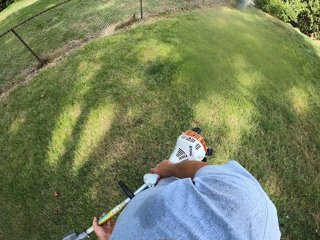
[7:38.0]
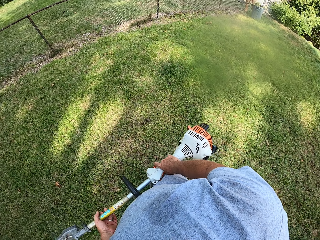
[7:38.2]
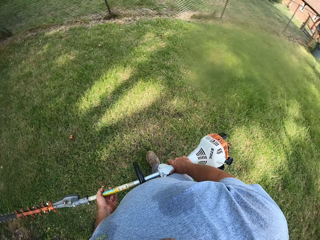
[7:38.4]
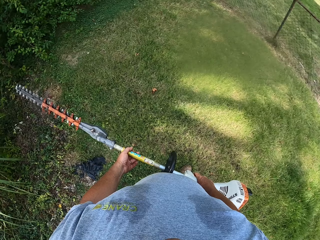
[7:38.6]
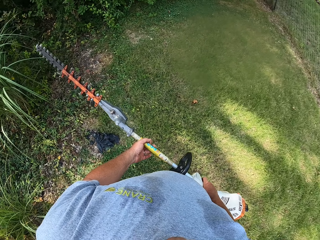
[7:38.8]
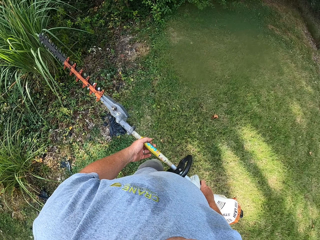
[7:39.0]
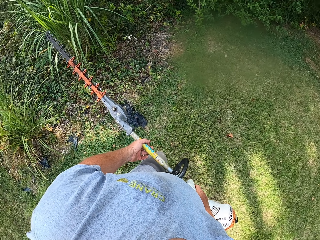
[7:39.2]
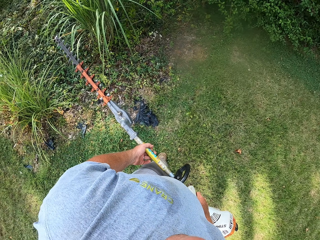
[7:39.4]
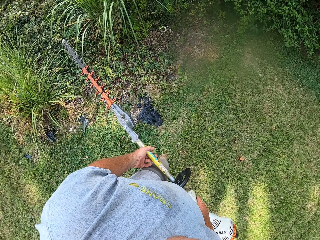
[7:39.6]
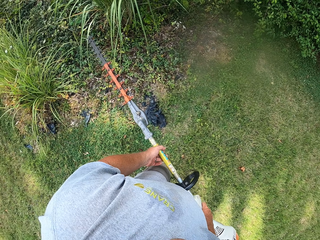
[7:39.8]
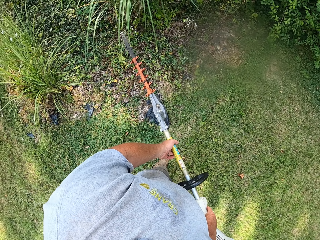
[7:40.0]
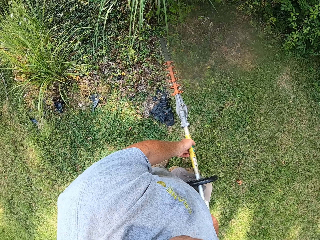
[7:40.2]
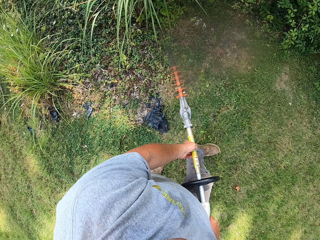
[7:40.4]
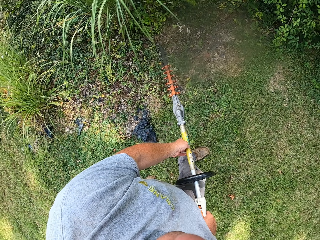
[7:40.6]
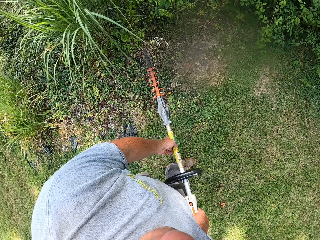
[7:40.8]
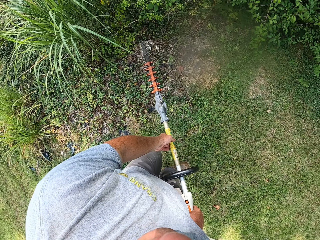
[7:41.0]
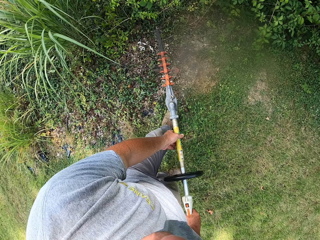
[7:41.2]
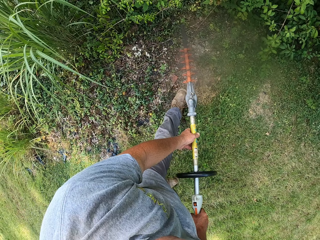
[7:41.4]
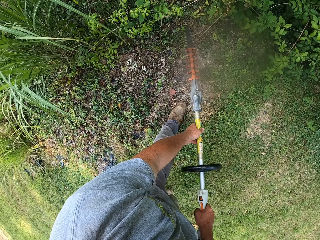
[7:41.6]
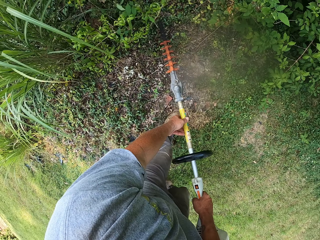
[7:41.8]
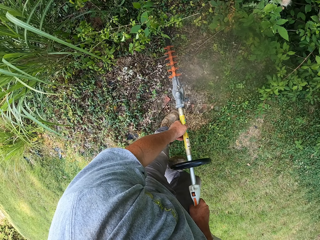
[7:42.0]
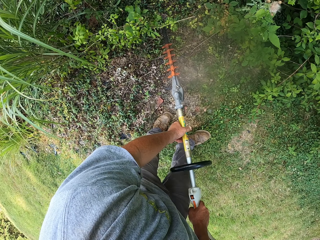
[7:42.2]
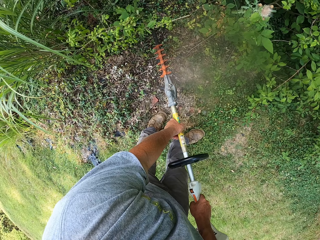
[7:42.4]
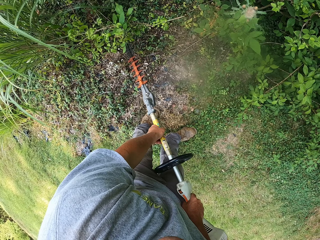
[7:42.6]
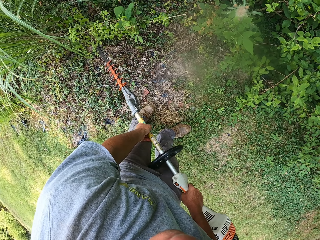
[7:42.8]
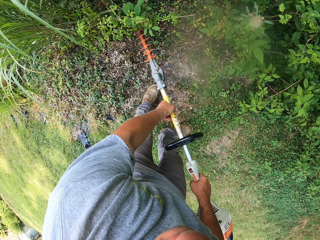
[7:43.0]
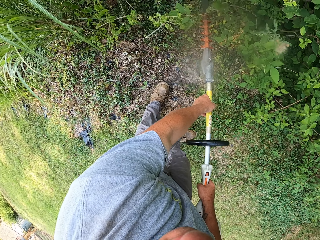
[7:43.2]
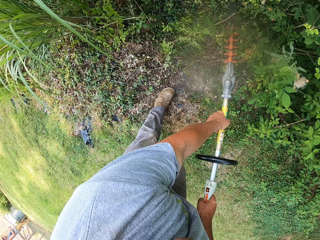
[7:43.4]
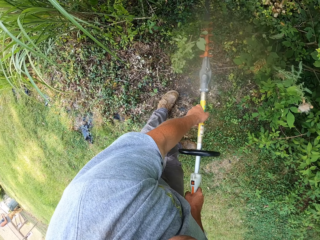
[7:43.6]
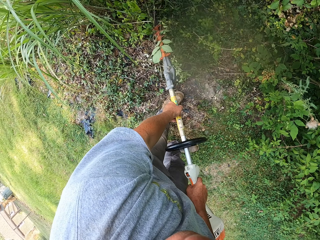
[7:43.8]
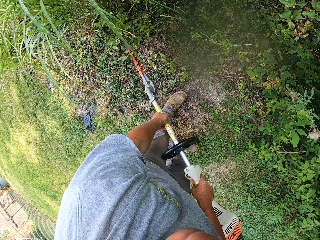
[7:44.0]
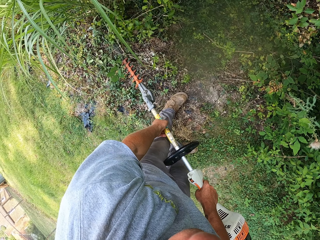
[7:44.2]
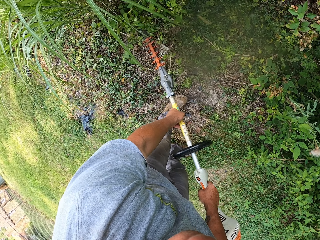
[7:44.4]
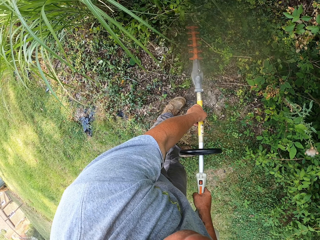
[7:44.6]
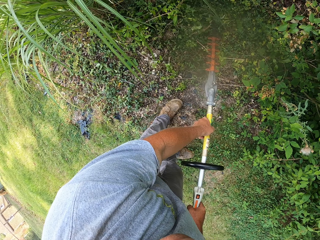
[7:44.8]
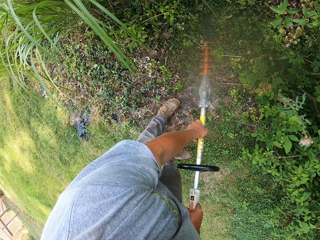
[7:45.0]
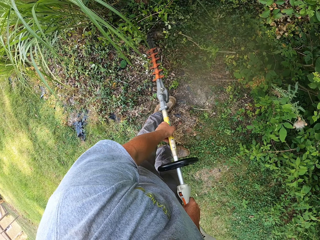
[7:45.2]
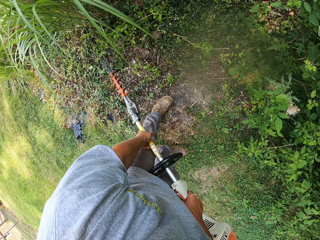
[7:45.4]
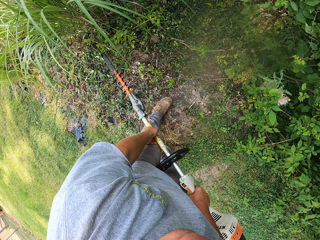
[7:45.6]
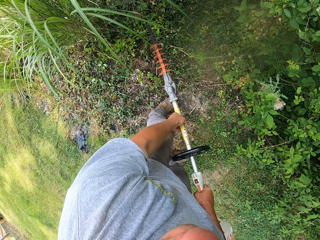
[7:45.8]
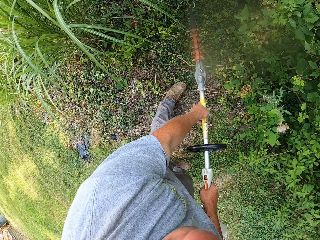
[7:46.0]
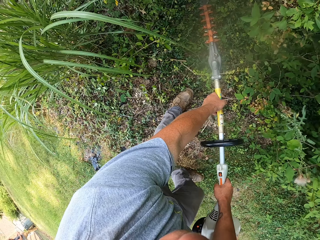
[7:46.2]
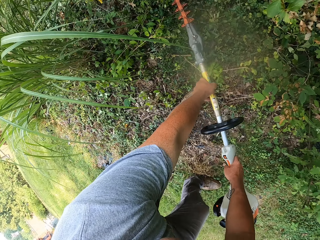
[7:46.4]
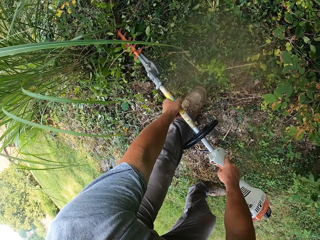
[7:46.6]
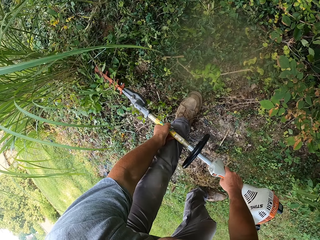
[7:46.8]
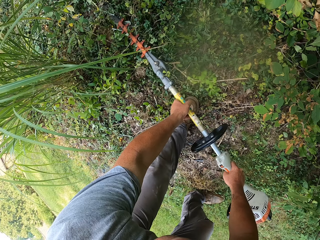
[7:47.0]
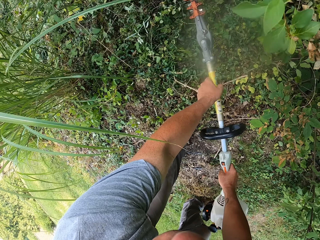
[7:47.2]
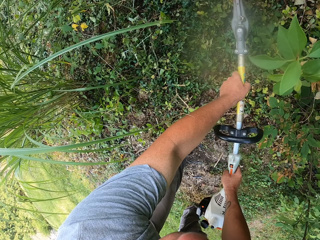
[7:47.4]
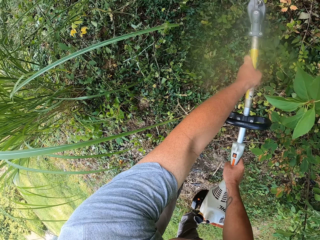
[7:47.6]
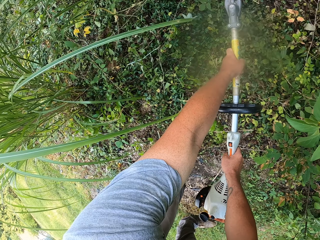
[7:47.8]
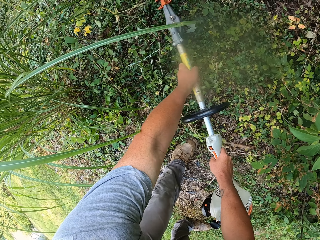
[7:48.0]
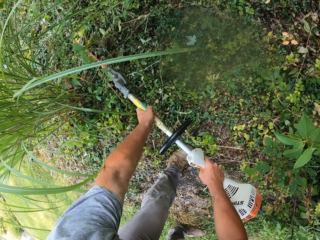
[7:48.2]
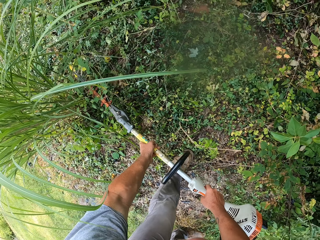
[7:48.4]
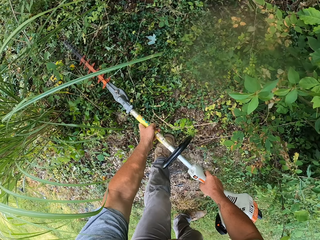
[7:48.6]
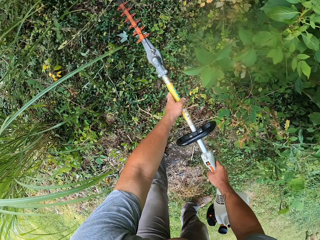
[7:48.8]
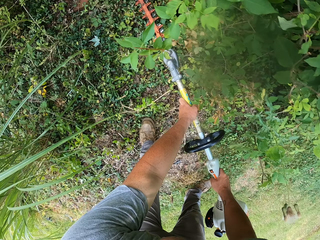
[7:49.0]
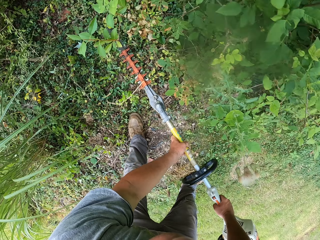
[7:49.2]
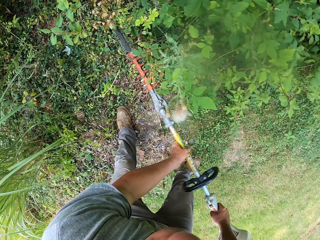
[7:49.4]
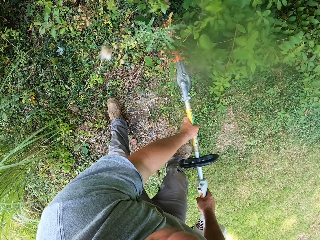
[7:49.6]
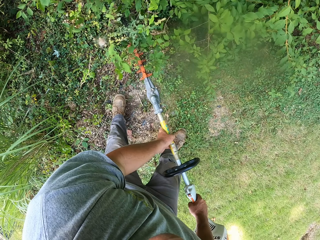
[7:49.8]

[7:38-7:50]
The camera wearer looks around the compound. They trim the tree.

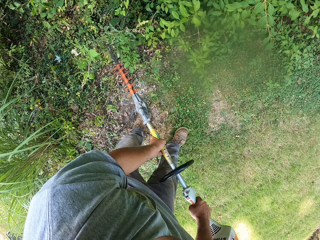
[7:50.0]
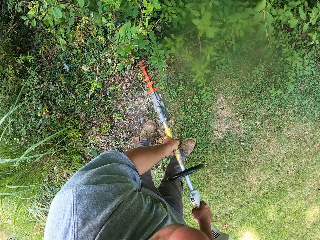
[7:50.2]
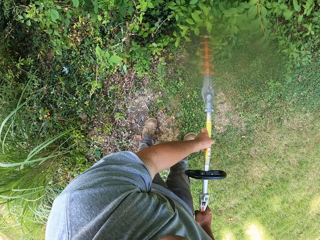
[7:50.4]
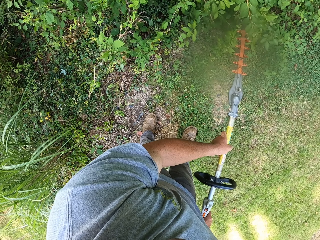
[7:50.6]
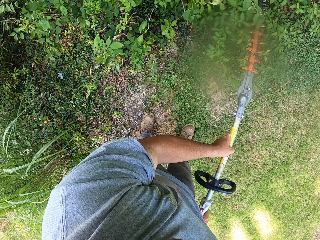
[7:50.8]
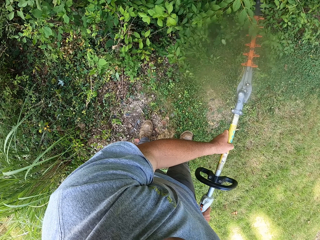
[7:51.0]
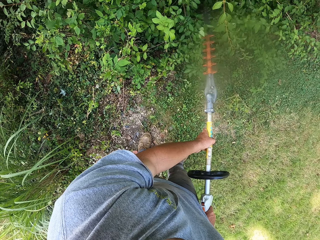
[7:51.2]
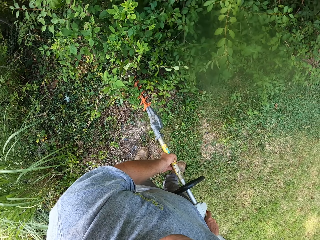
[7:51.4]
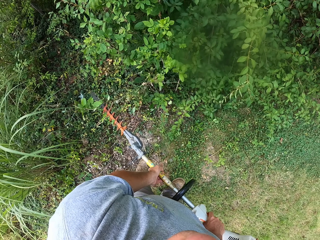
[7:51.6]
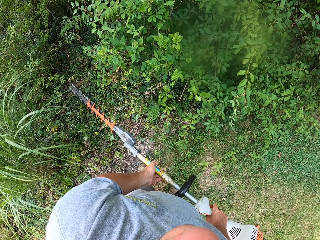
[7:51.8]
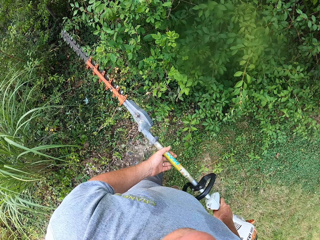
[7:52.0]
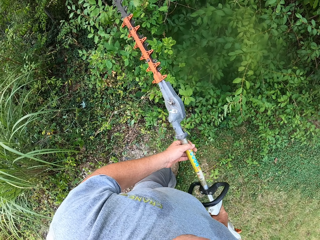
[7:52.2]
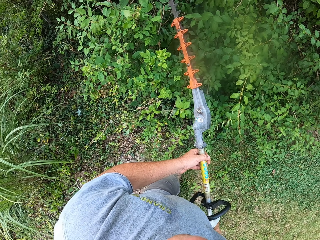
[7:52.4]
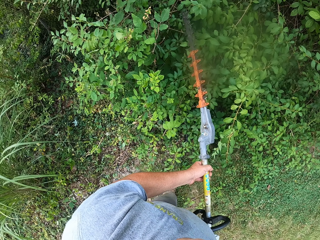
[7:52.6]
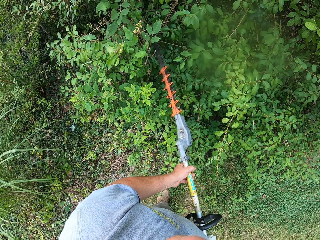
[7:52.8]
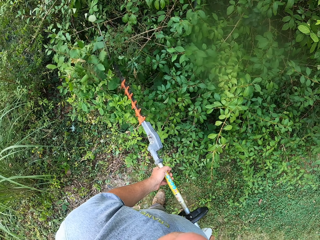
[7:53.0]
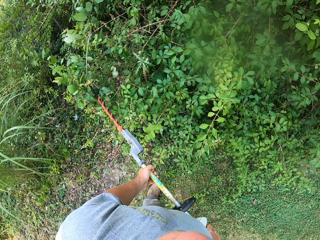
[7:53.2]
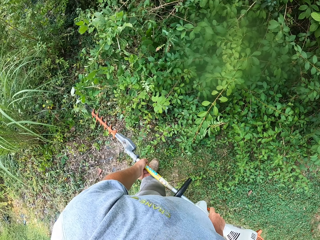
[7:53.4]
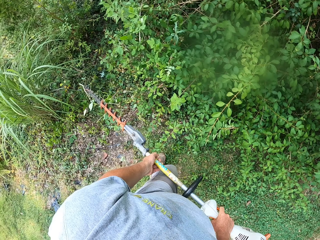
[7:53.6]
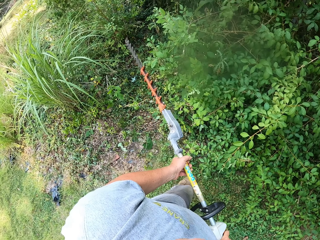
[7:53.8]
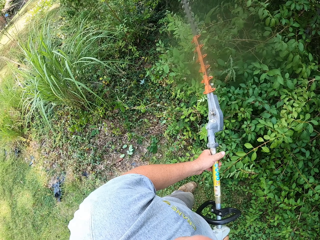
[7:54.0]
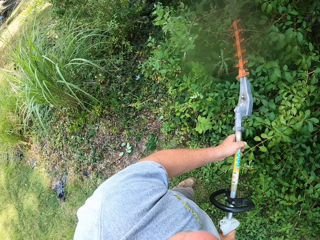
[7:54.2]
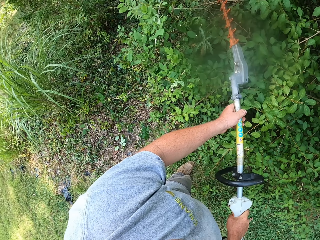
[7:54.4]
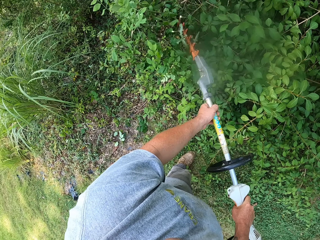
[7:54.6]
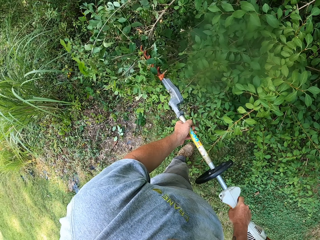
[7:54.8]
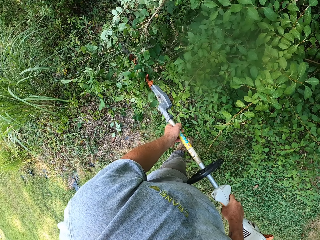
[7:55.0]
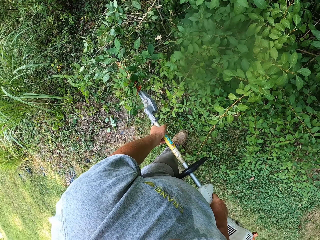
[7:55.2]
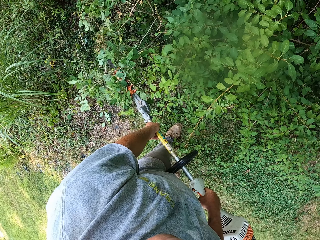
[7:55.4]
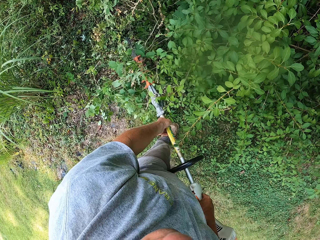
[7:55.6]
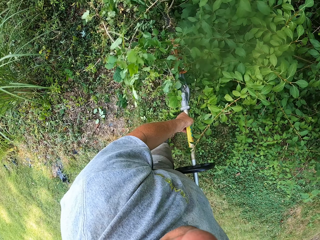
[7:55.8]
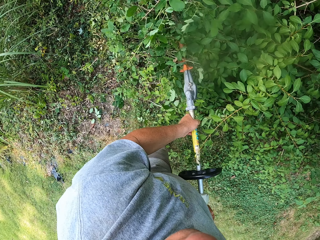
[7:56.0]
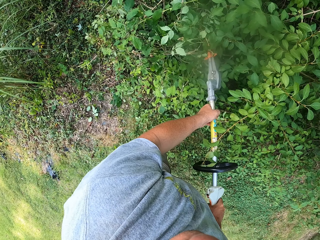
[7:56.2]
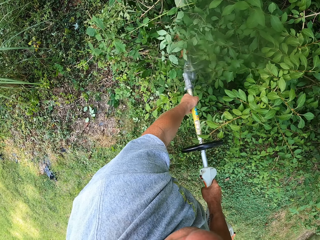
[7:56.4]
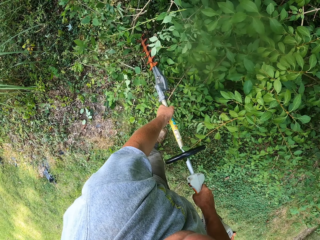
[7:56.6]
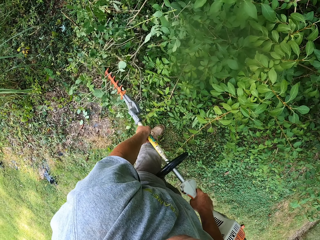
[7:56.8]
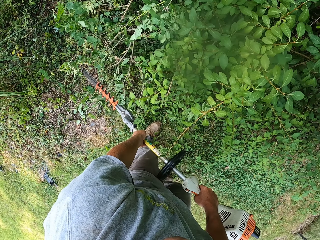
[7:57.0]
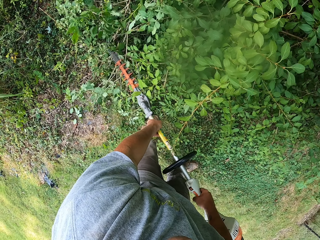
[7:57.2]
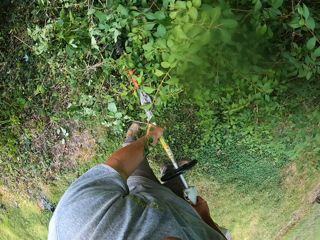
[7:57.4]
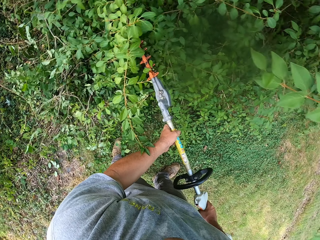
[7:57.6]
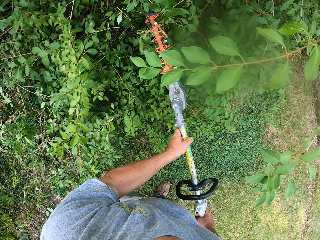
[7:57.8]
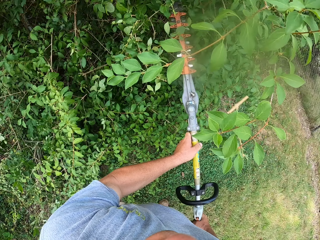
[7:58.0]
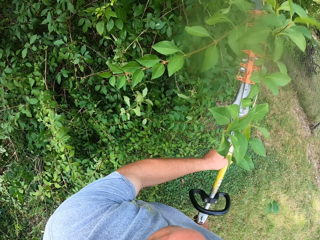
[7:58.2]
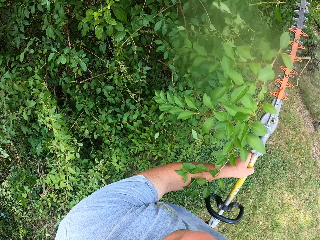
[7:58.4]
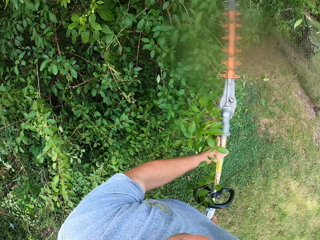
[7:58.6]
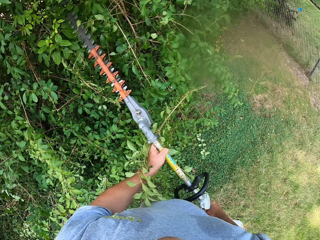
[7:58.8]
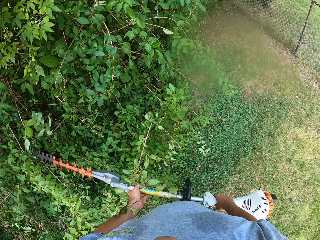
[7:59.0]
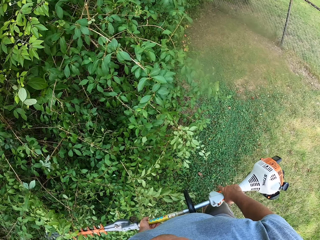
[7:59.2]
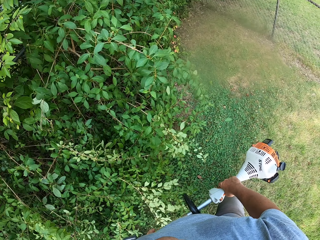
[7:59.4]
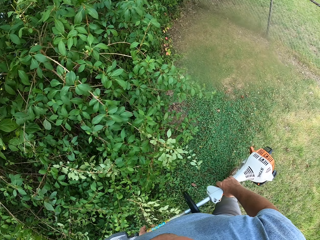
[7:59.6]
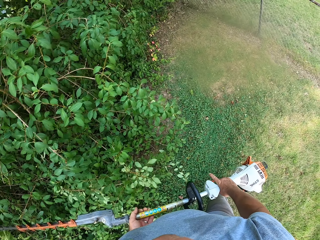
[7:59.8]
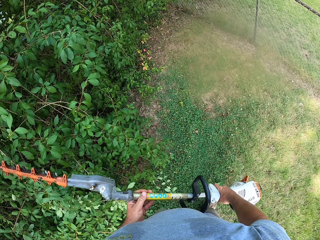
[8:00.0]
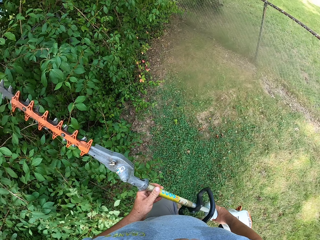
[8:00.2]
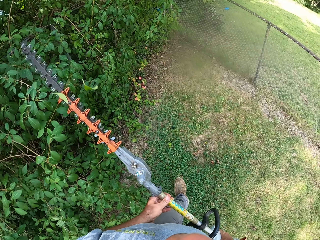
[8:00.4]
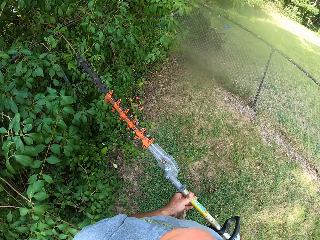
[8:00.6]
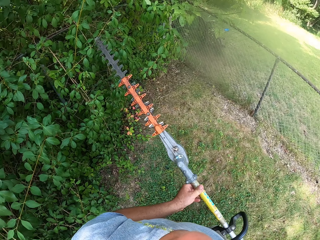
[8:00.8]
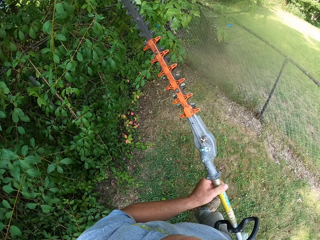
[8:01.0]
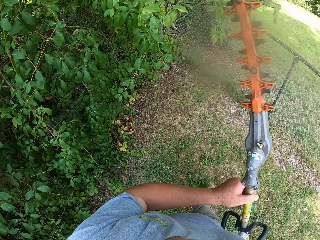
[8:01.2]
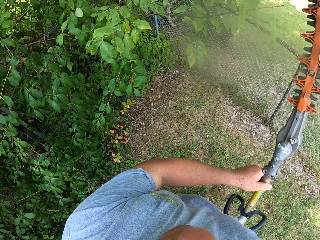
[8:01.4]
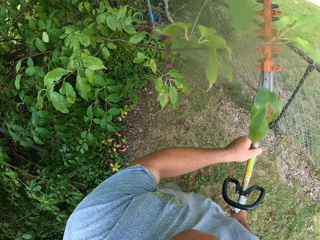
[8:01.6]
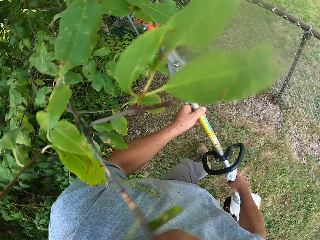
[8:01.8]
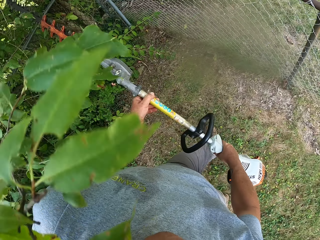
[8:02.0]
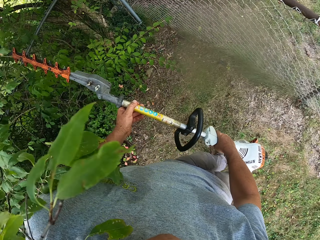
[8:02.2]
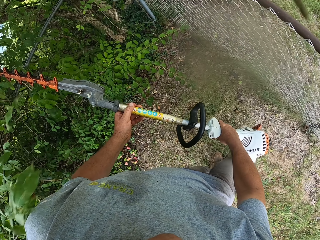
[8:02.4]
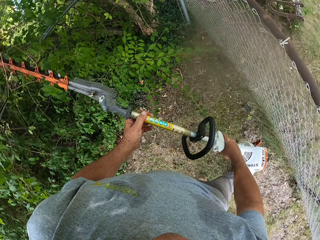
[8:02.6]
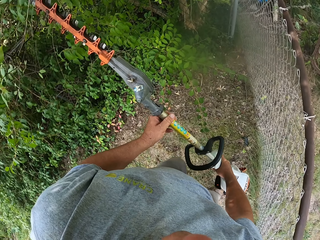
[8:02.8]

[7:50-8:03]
The camera wearer walks around.
